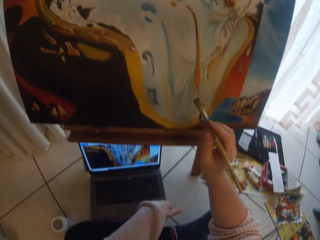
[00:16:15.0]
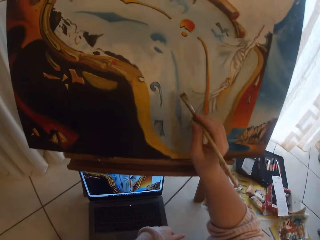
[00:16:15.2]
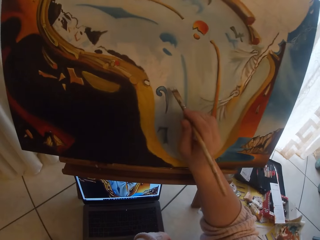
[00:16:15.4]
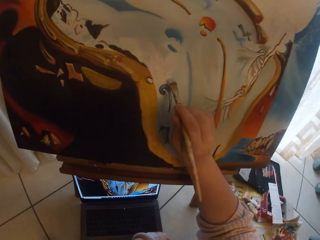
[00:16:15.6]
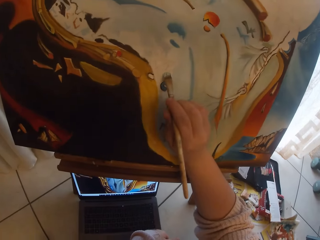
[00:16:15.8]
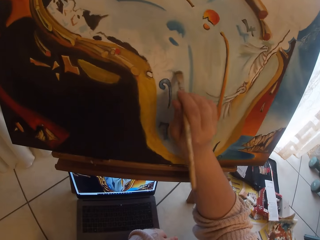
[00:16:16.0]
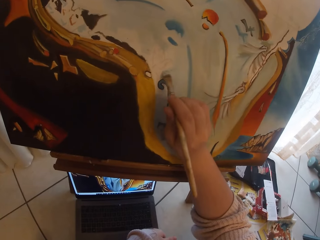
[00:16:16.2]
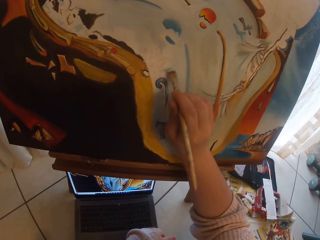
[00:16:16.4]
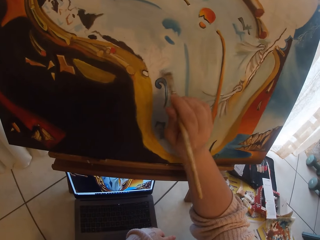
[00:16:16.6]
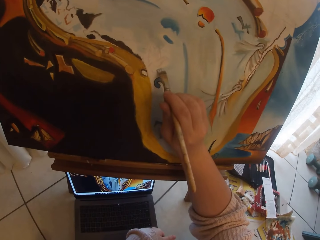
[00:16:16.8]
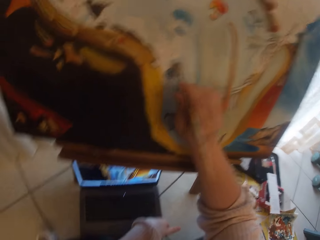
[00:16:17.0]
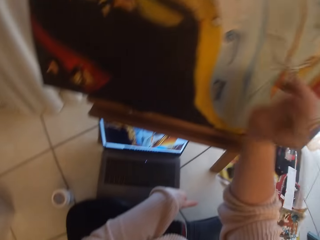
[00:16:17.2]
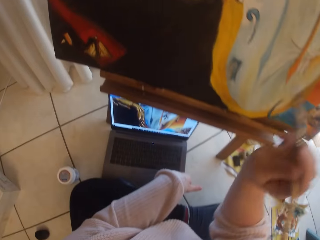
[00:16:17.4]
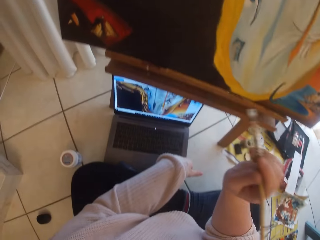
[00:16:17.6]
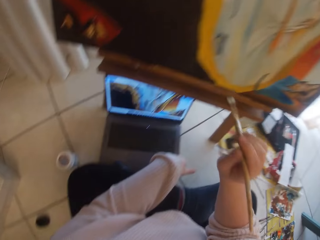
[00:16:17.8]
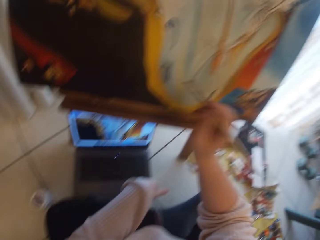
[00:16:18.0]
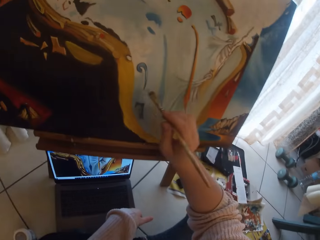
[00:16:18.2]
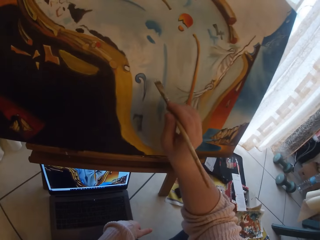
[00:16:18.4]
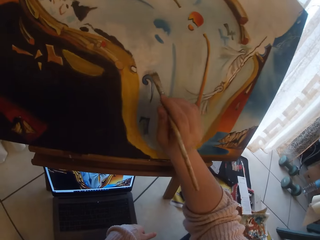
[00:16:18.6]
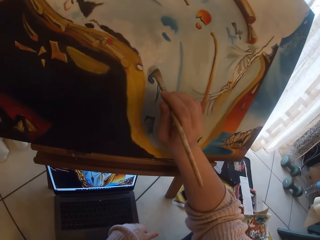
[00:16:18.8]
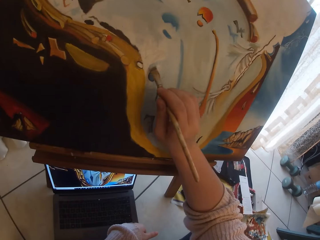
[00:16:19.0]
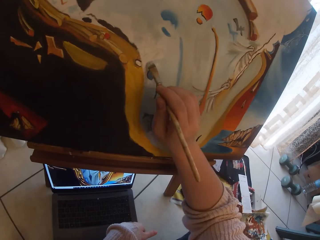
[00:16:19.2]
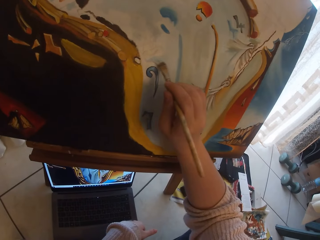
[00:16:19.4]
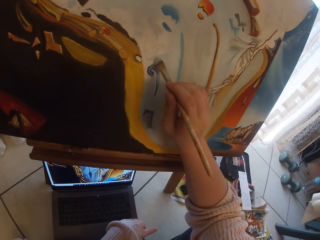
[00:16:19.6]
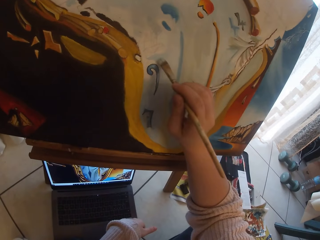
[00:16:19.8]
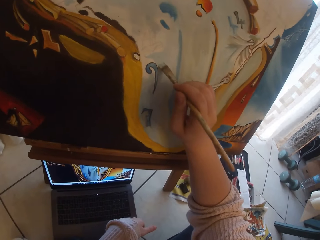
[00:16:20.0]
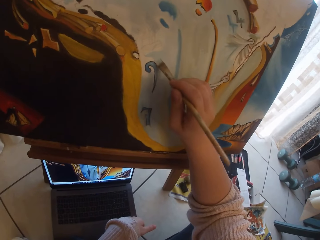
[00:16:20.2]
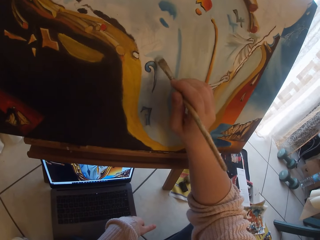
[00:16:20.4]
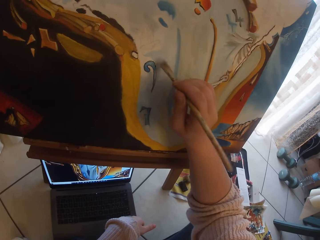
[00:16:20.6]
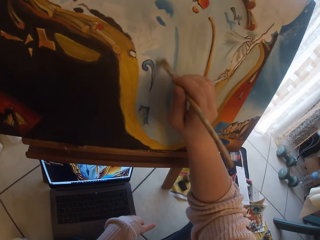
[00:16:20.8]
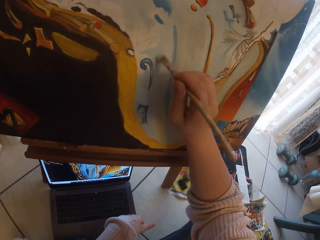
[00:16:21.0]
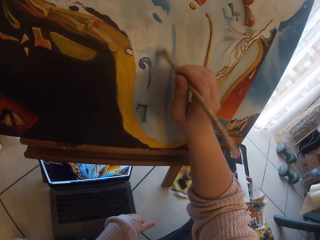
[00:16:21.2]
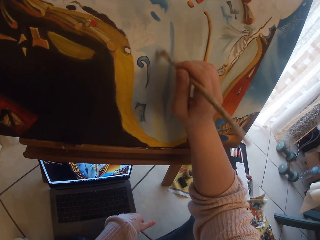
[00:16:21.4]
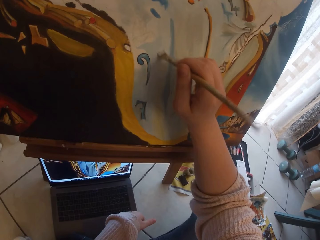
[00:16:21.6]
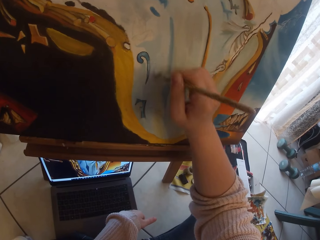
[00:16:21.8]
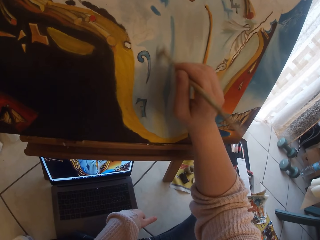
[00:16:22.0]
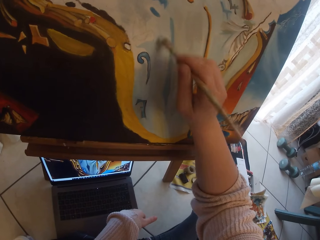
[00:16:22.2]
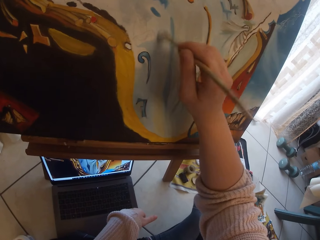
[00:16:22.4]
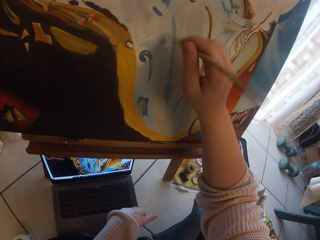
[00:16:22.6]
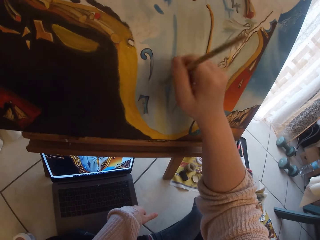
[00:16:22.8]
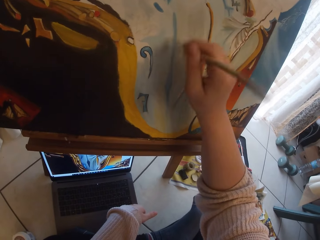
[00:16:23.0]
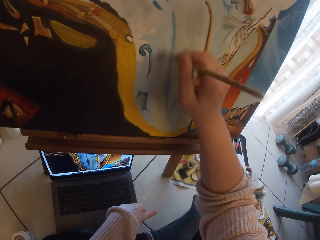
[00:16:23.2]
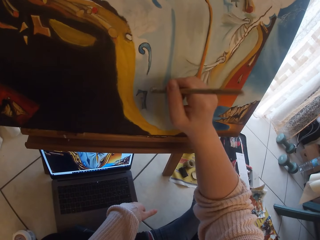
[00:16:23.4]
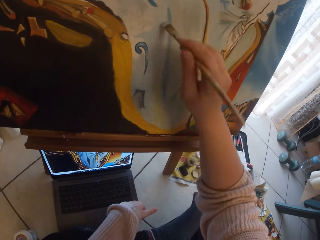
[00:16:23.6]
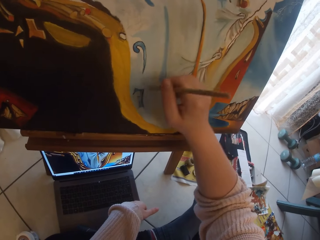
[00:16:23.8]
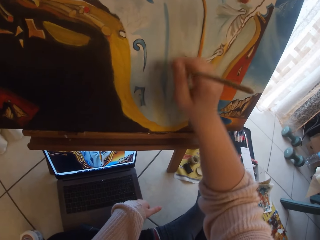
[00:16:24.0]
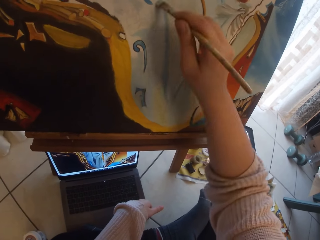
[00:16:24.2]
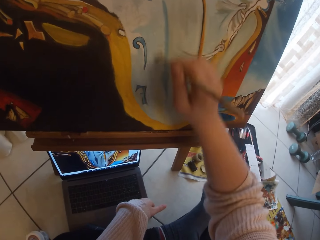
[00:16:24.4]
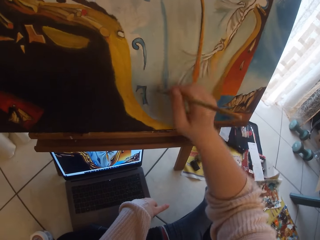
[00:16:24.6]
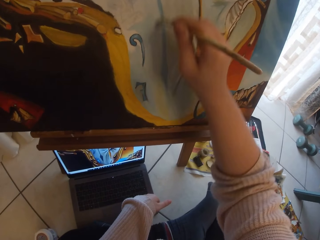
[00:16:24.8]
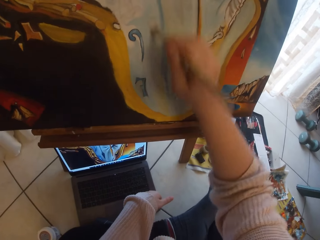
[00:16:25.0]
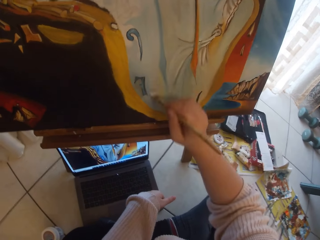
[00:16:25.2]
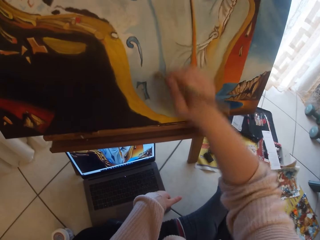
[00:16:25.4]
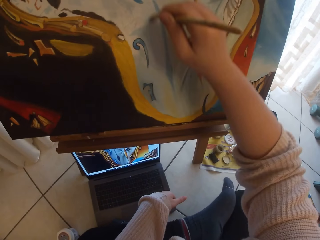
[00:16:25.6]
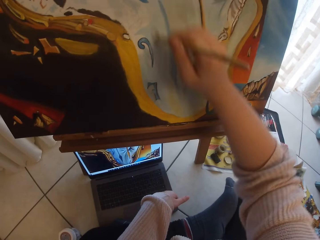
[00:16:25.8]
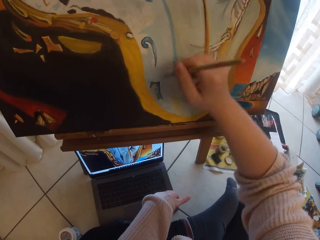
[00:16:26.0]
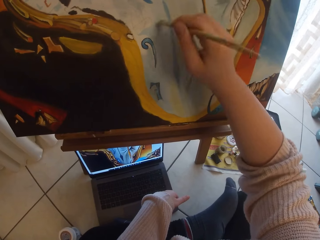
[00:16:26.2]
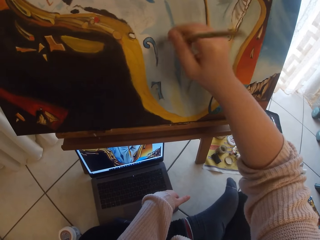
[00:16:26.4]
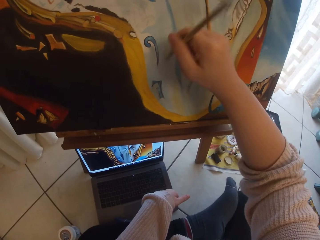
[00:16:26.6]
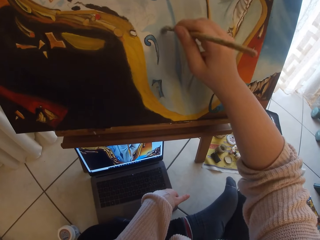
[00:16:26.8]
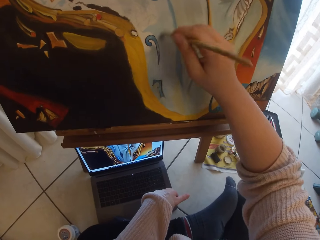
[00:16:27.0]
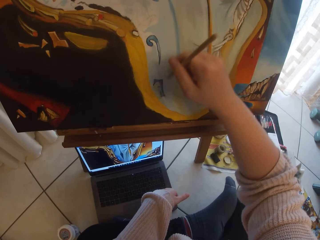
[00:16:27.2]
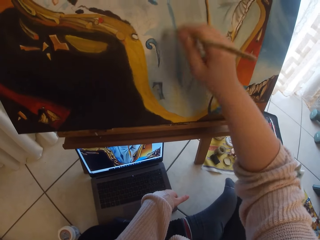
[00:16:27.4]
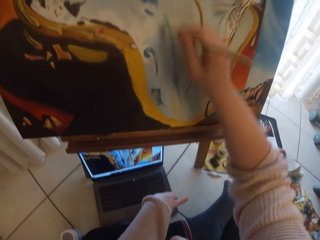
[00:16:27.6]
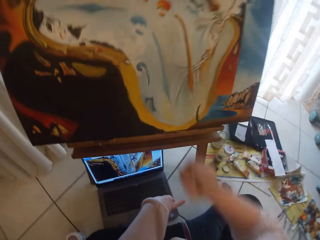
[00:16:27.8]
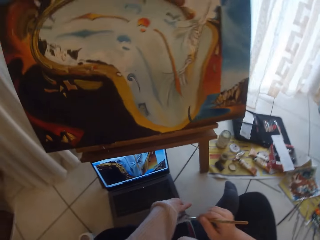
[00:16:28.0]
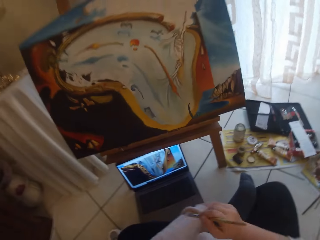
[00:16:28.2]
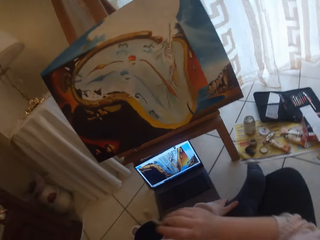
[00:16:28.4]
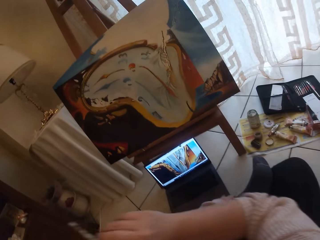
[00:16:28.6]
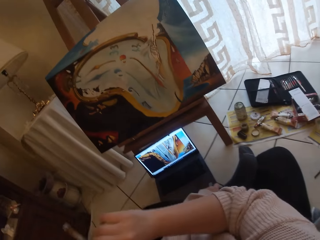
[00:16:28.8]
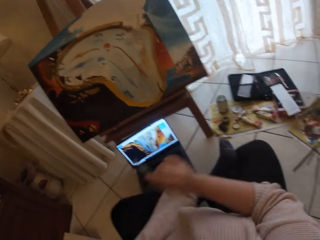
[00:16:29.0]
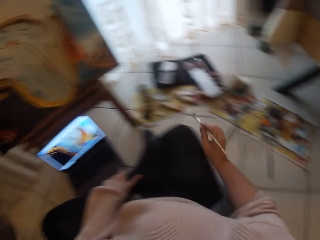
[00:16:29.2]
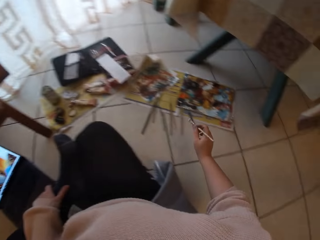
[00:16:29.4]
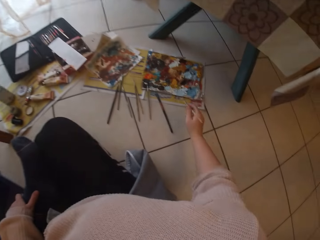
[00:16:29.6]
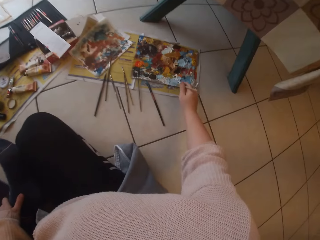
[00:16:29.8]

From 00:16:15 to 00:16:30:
The camera wearer paints the image from the laptop on the ground on canvas with a paintbrush in her right hand. She removes the brush from the painting. She paints the painting. She removes the brush from the painting. She touches her face with her right hand.

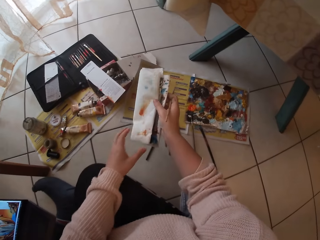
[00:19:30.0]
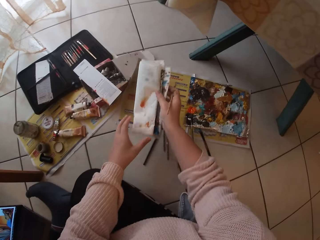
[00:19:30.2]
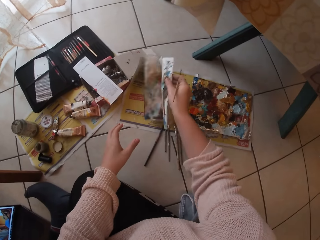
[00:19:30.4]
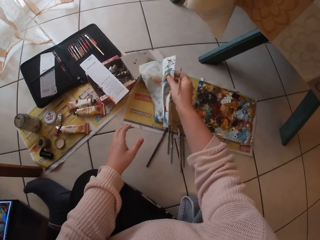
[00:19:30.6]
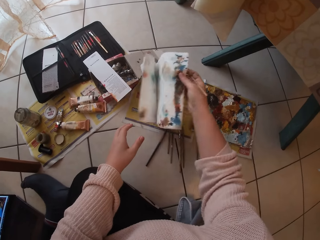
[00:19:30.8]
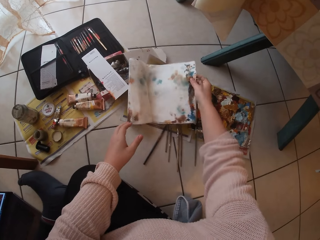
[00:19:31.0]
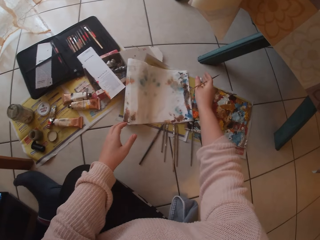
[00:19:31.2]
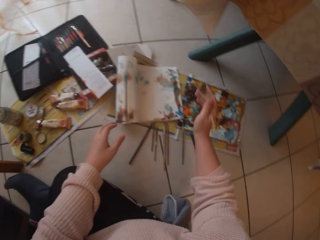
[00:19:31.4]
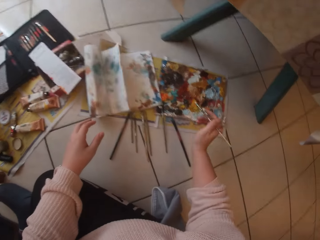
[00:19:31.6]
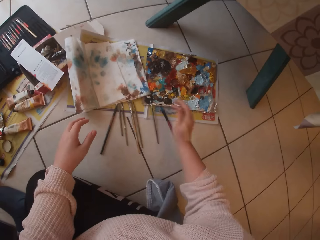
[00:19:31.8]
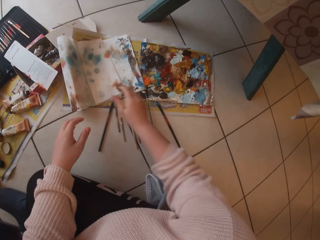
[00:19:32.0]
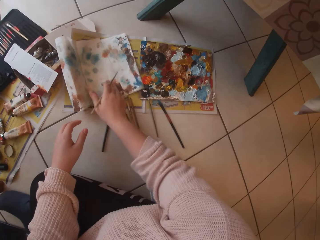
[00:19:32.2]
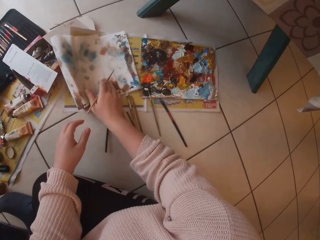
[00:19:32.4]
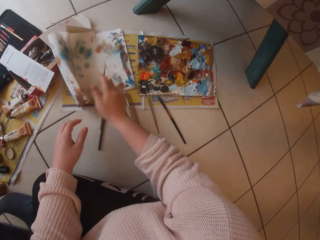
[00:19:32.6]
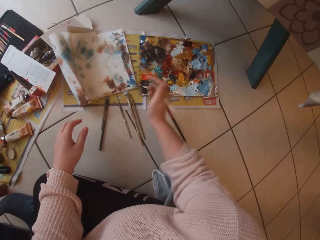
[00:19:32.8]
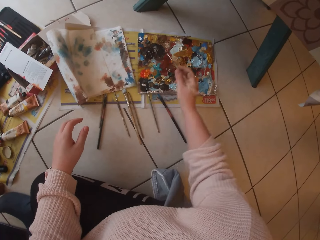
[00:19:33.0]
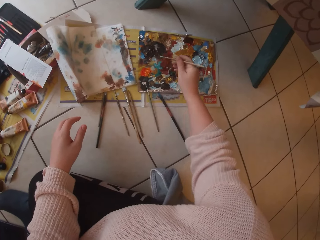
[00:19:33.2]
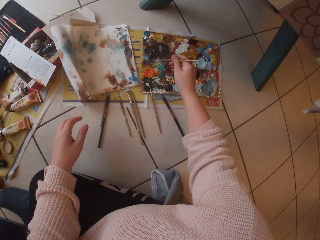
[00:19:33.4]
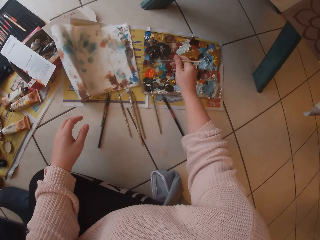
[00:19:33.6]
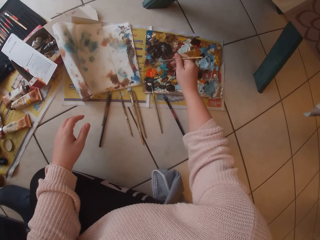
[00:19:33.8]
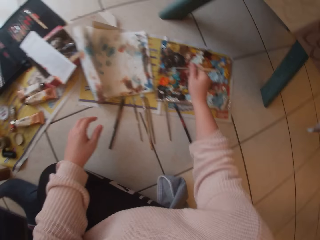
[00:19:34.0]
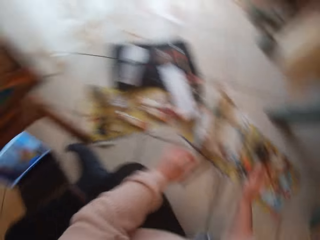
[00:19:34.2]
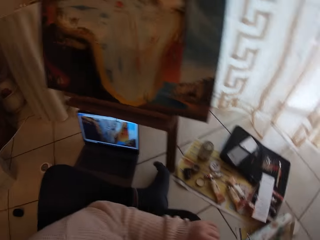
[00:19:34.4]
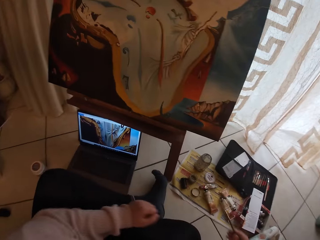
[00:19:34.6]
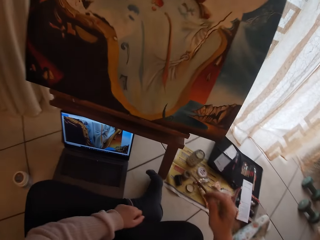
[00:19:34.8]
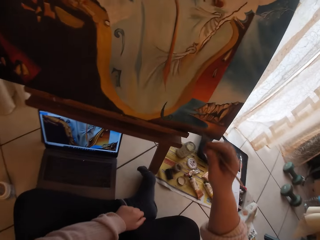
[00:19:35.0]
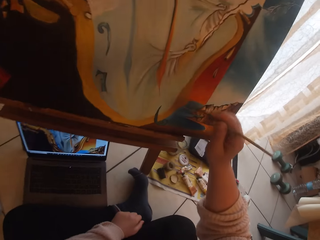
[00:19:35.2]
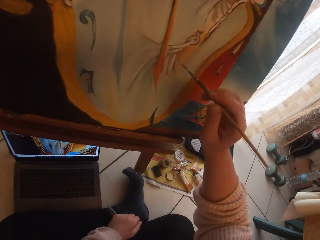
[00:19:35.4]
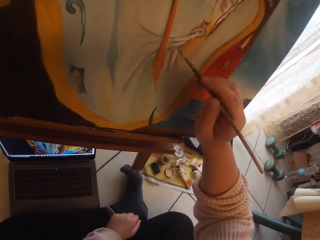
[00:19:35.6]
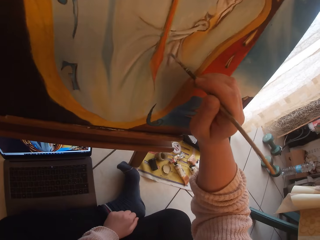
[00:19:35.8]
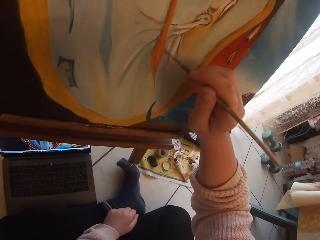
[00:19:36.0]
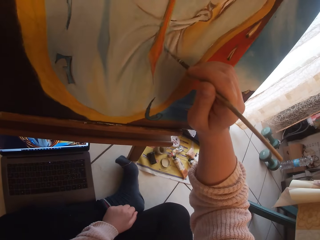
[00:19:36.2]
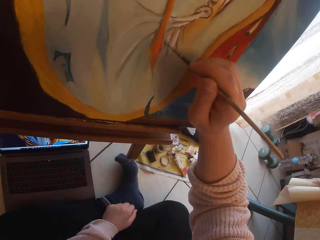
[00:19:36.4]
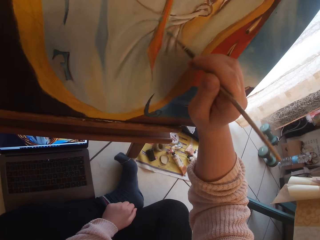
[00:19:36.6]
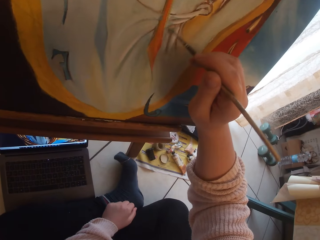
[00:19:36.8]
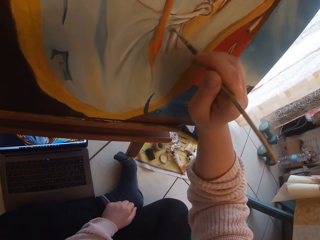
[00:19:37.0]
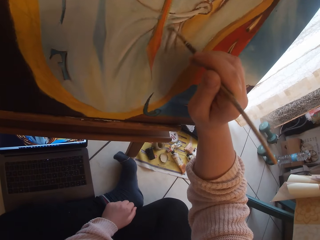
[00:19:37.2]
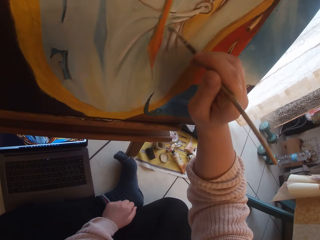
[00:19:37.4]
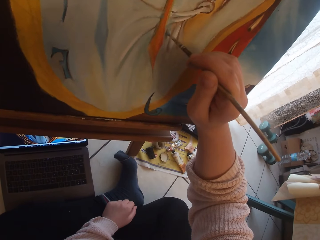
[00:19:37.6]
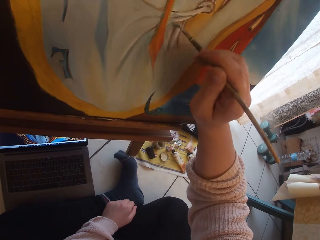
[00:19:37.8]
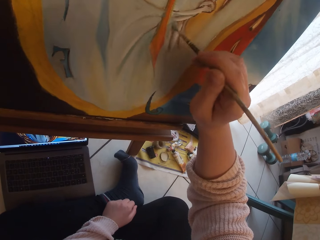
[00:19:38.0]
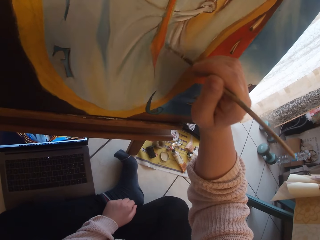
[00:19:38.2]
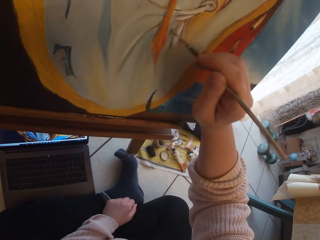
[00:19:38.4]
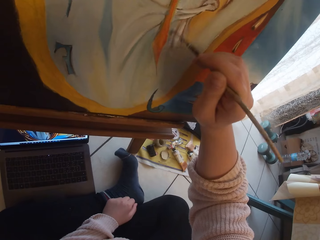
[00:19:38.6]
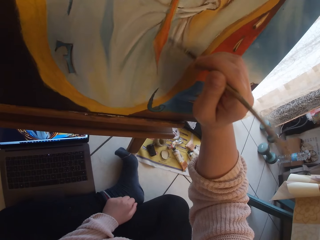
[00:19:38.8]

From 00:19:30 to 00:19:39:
The camera wearer drops the napkin in her right hand on the ground. She moves the rug across. She scoops paint from the pallet on the ground with the paintbrush in her right hand. She paints the image from the laptop on the ground on canvas using the paintbrush in her right hand.
